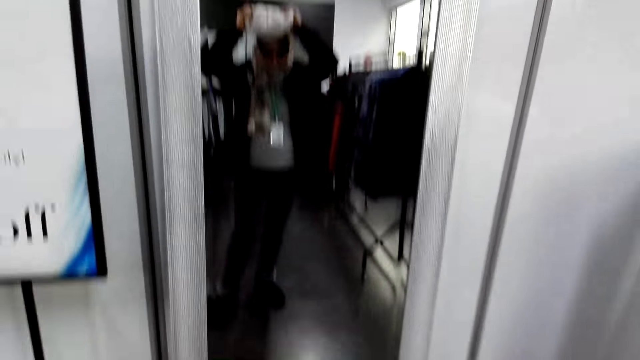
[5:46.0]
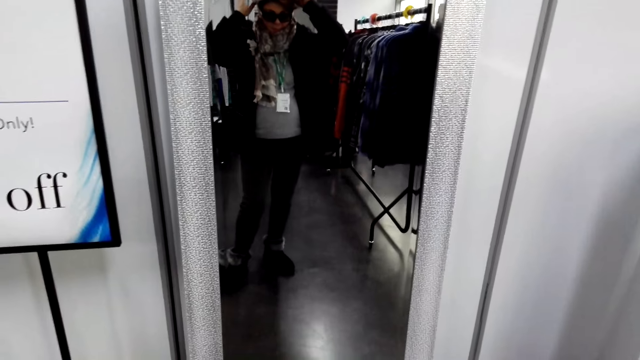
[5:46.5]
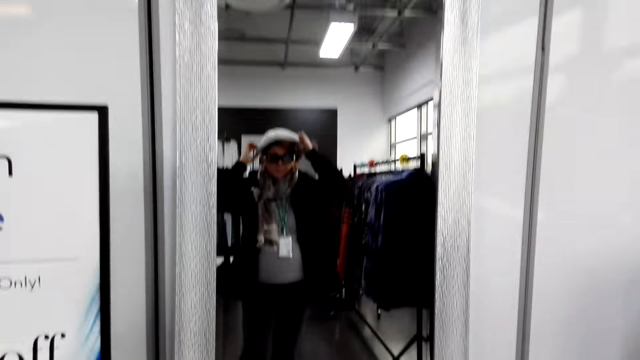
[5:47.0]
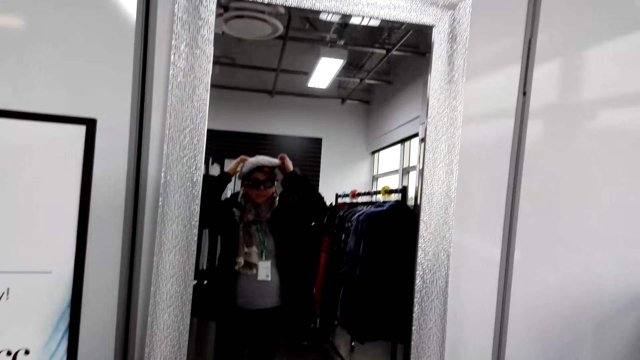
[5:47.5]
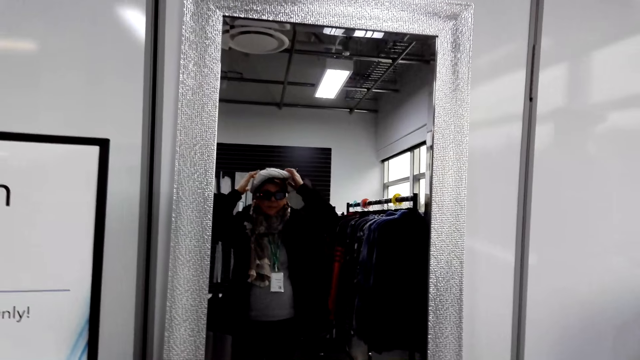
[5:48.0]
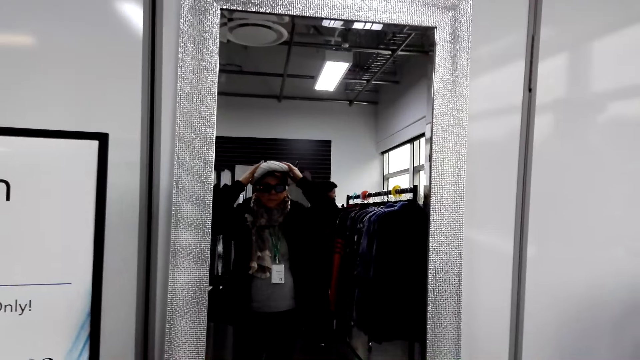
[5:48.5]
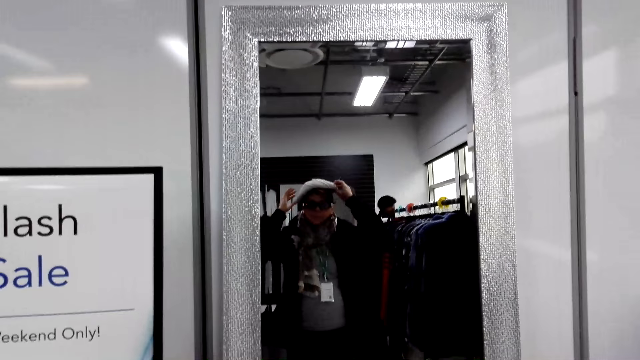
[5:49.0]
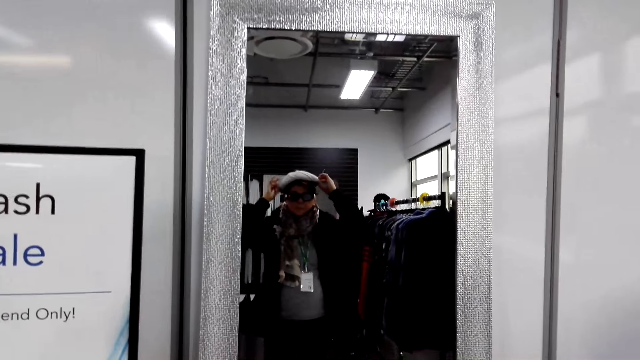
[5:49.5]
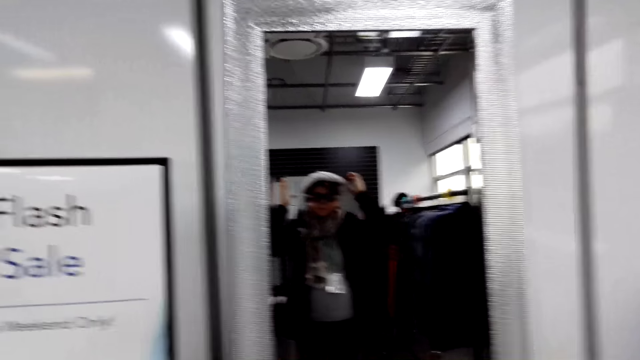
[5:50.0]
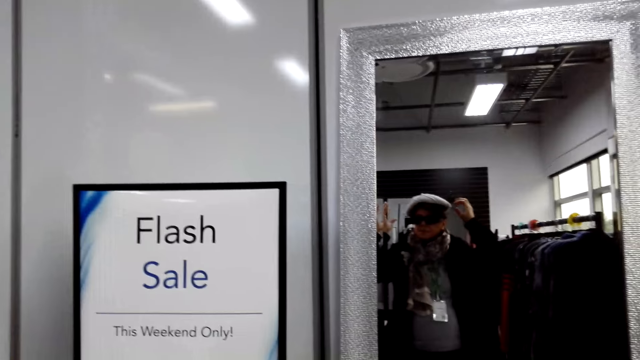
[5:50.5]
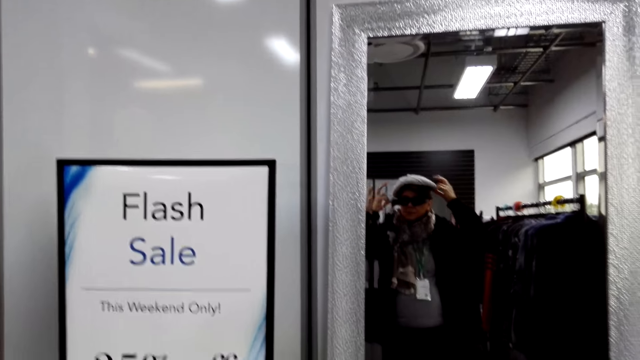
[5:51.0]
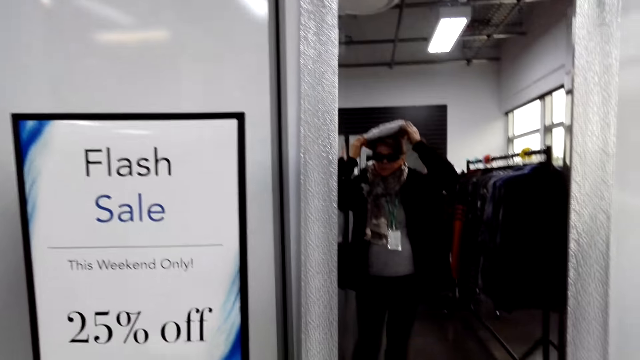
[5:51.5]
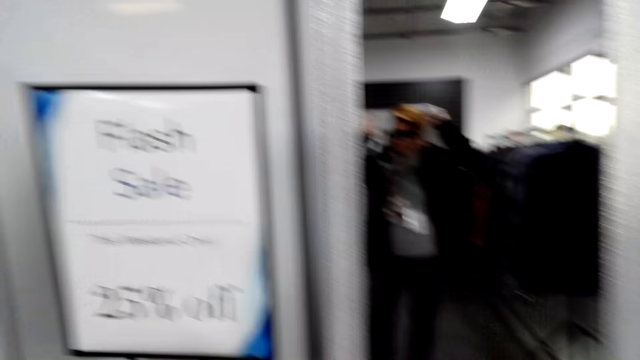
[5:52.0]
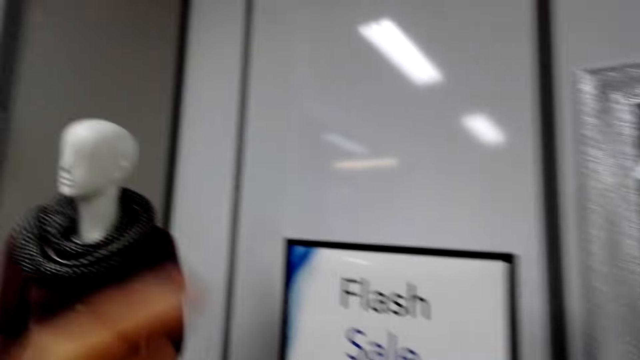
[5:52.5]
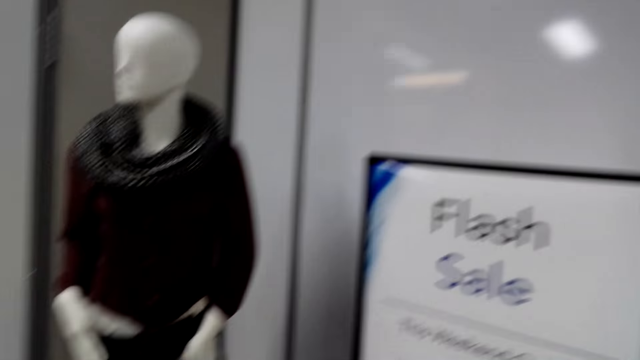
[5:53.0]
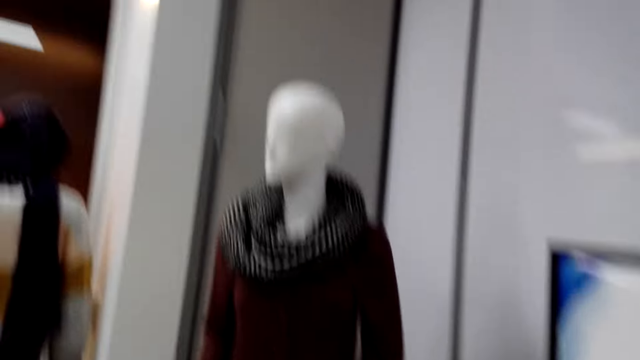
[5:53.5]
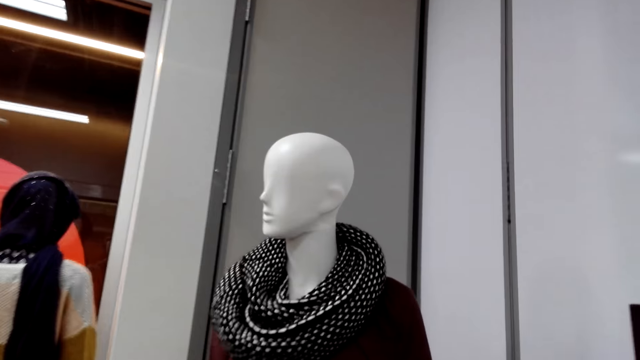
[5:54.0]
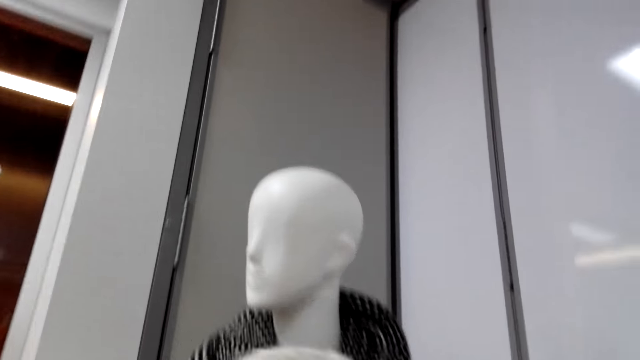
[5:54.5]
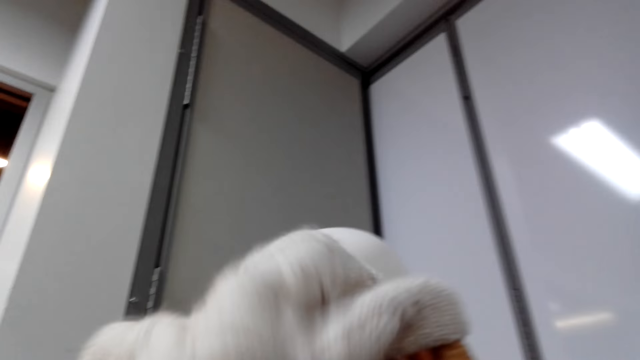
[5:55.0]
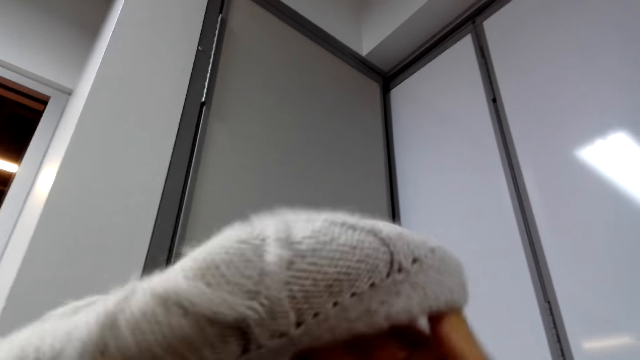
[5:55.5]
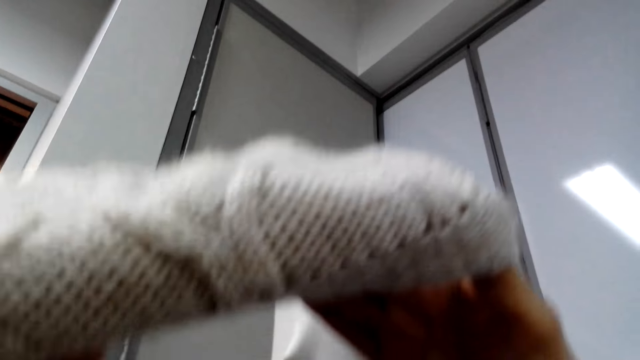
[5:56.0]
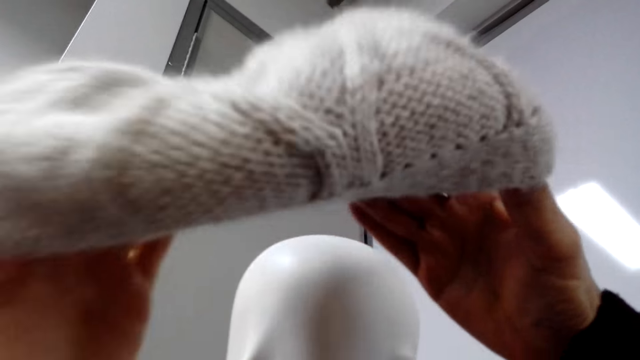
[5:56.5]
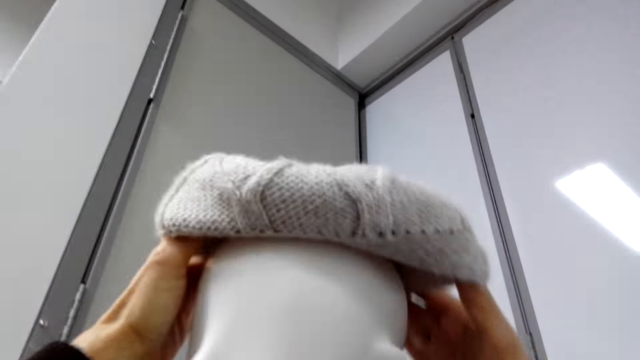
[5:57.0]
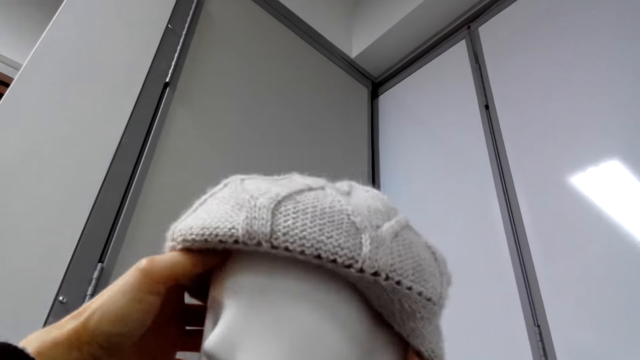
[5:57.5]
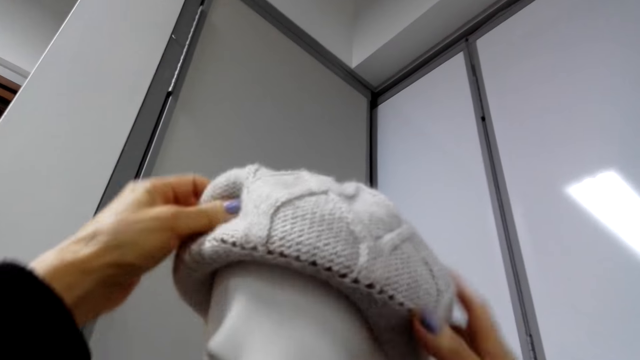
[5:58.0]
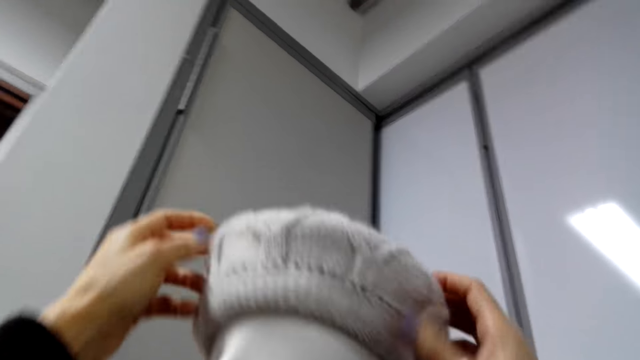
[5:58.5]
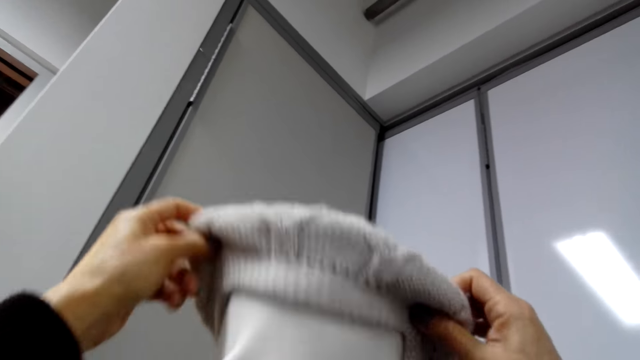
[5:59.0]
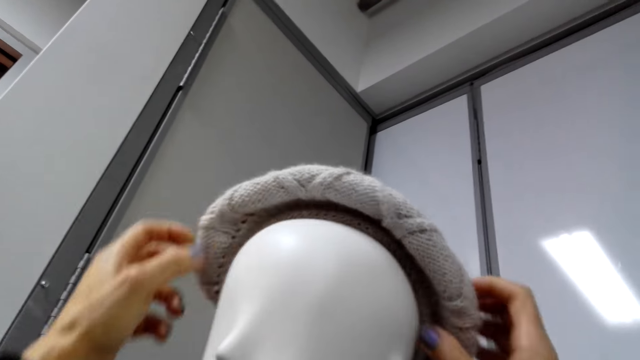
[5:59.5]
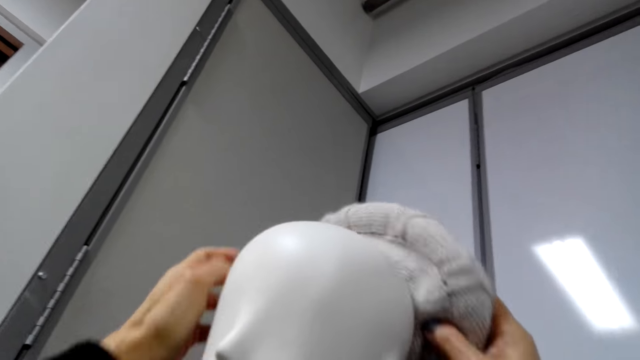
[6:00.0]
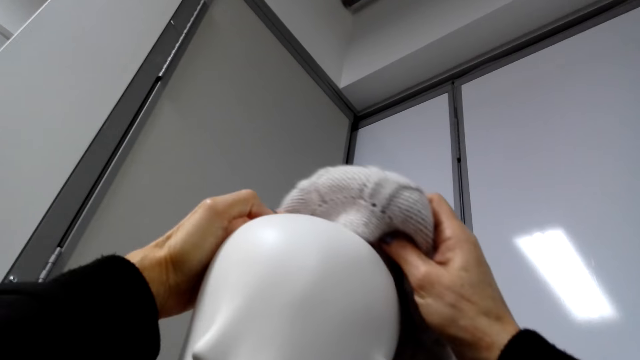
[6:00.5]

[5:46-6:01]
The camera wearer looks at the mirror. He walks on the floor. He holds the ski cap with his hands. He puts the ski cap in the dummy head.

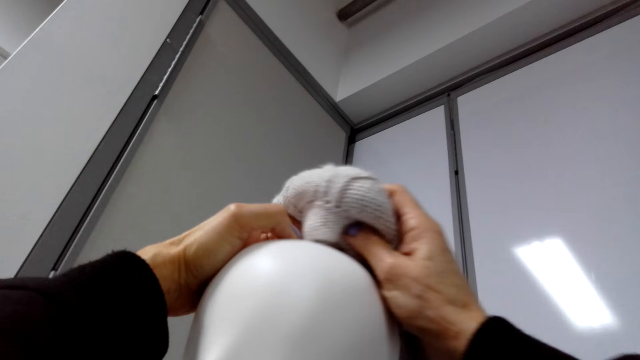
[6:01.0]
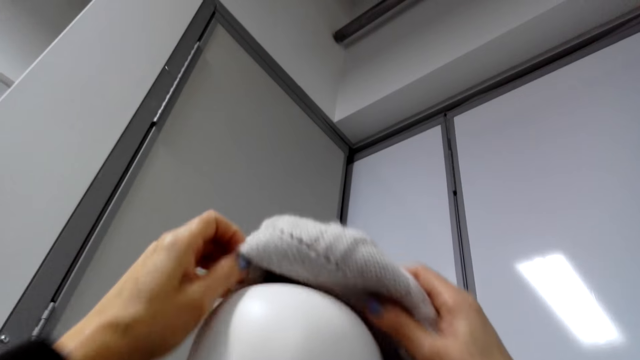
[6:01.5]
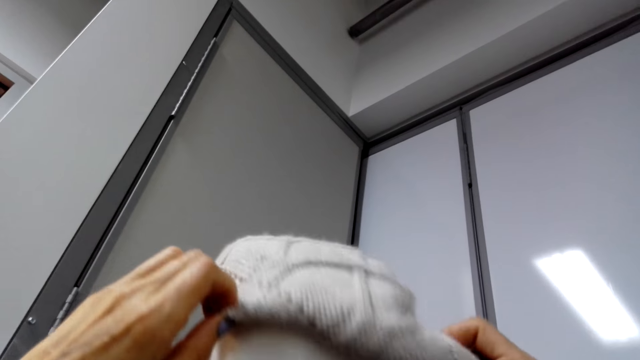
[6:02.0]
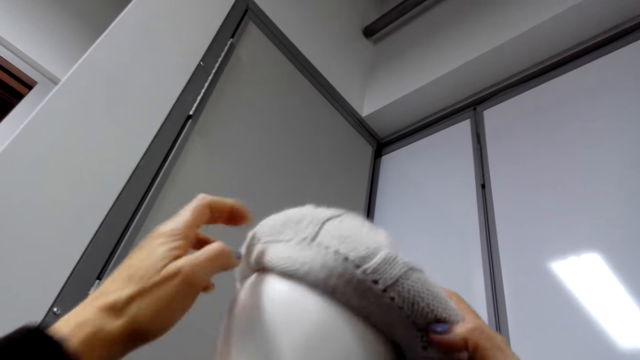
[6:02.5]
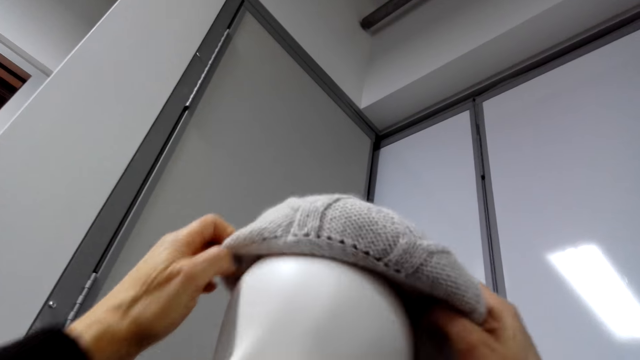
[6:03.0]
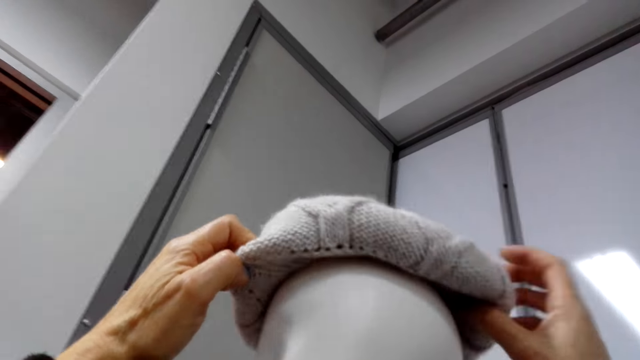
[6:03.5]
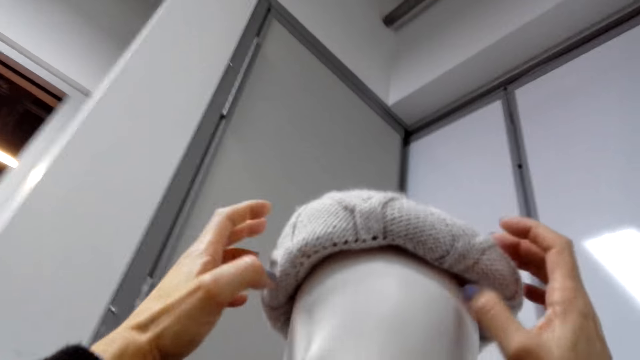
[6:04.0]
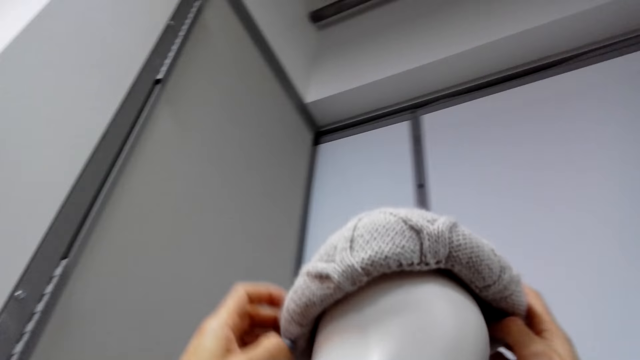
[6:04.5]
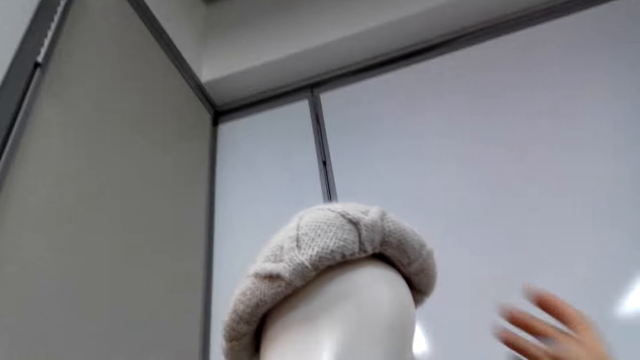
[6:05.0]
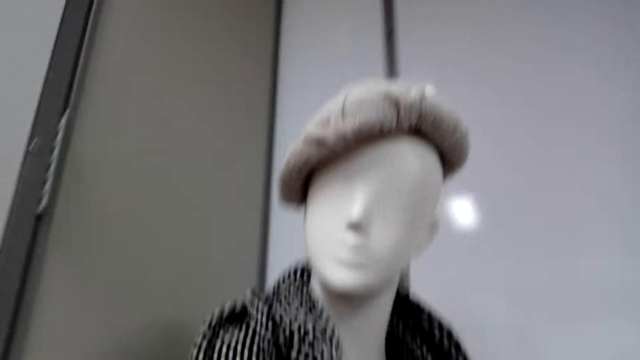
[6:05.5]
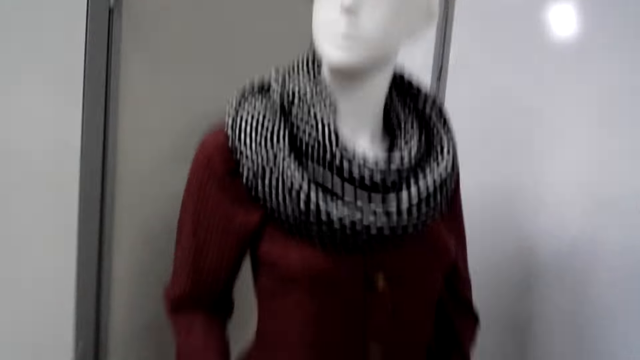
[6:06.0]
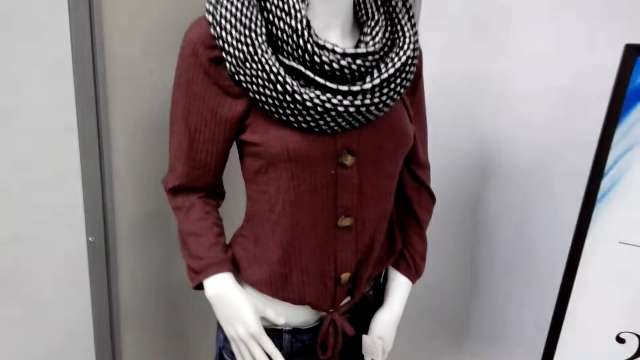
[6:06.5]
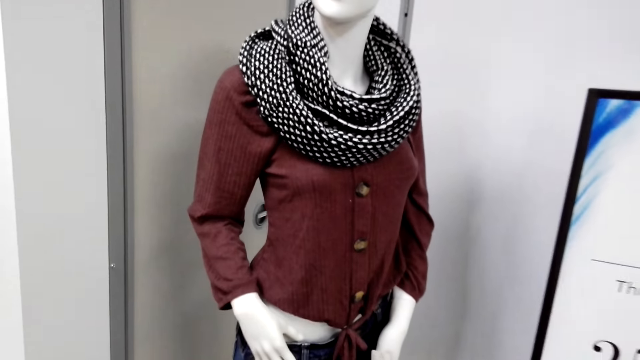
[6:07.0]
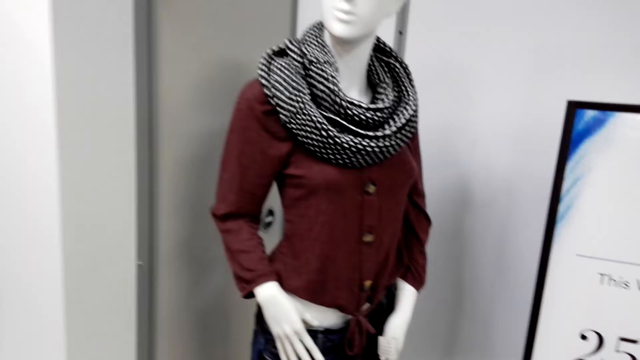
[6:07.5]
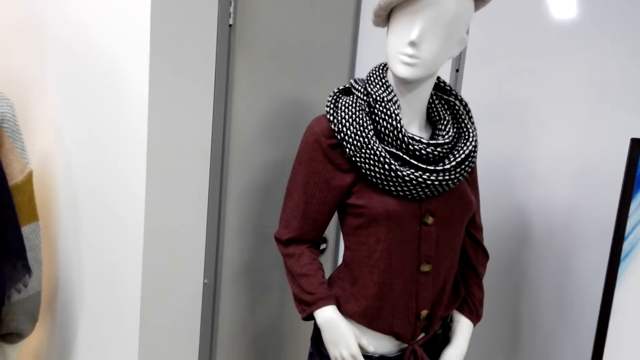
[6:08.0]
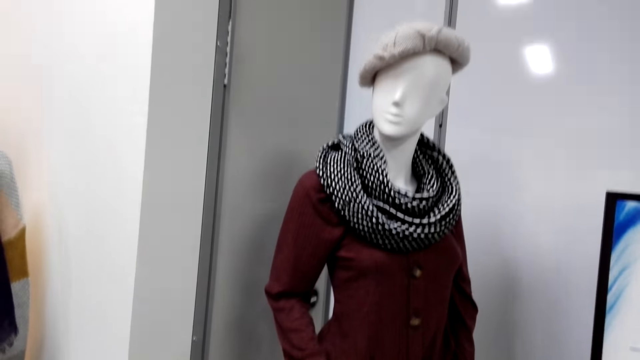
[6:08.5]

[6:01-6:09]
The camera wearer stands on the floor.
